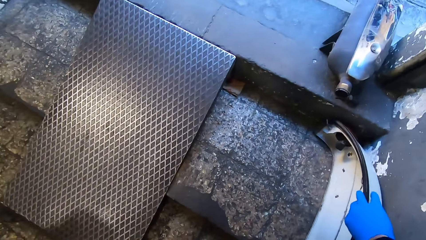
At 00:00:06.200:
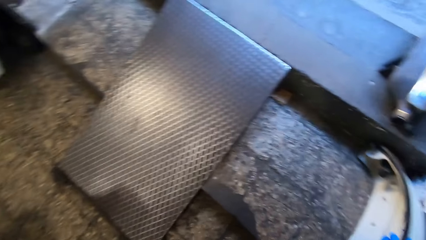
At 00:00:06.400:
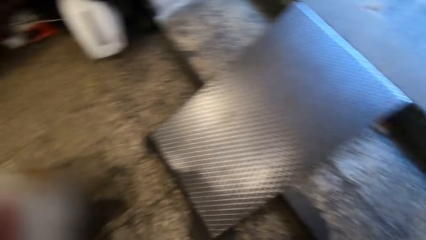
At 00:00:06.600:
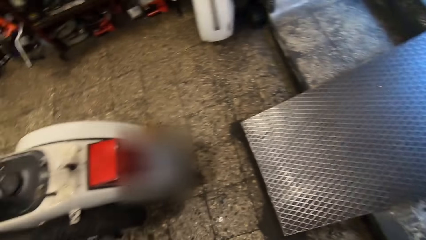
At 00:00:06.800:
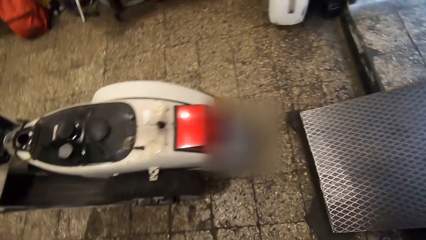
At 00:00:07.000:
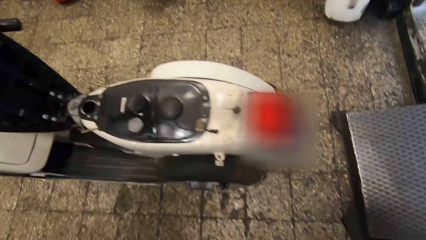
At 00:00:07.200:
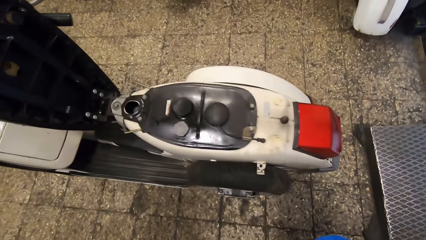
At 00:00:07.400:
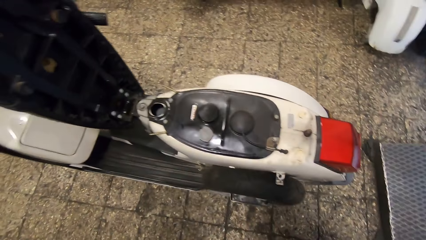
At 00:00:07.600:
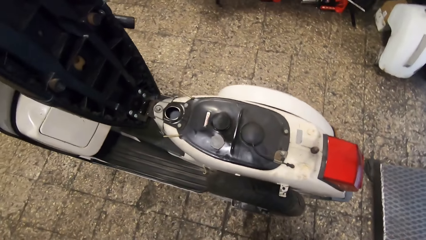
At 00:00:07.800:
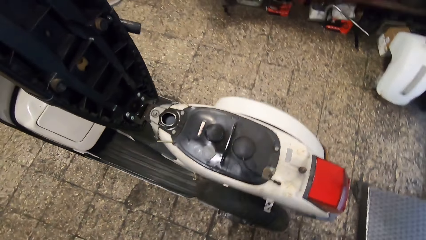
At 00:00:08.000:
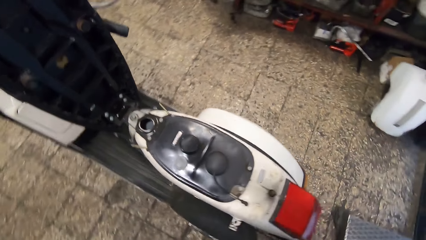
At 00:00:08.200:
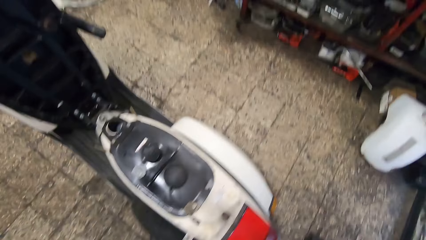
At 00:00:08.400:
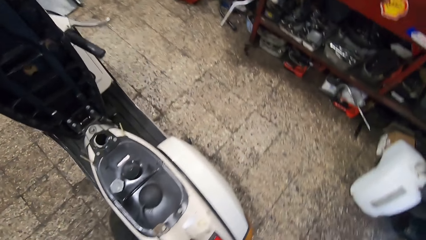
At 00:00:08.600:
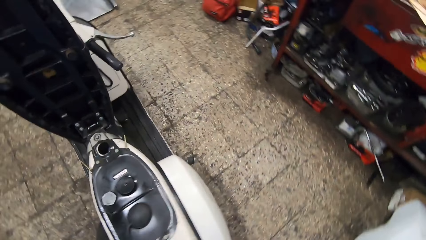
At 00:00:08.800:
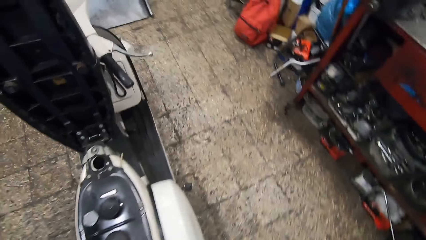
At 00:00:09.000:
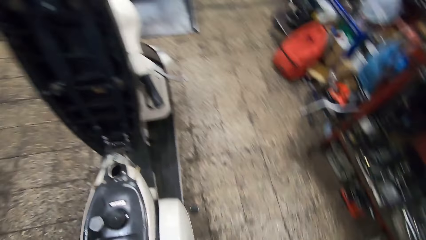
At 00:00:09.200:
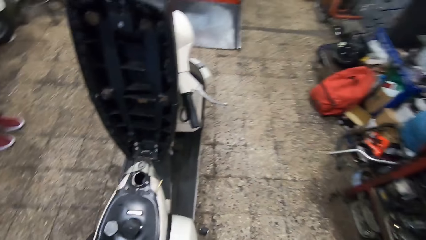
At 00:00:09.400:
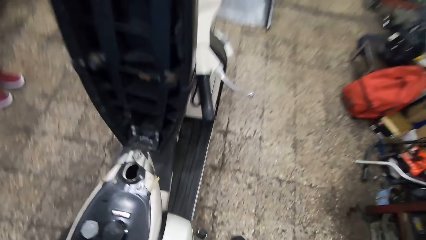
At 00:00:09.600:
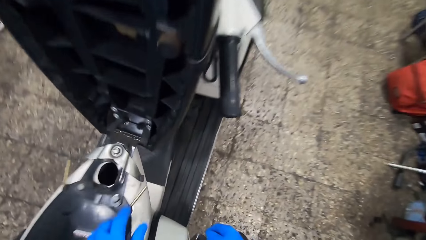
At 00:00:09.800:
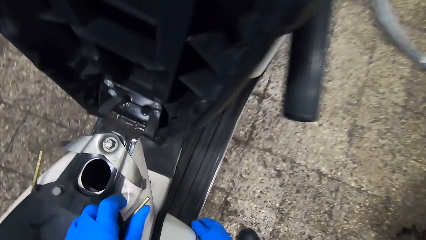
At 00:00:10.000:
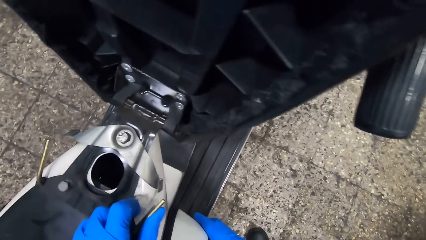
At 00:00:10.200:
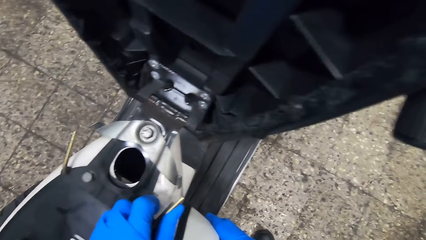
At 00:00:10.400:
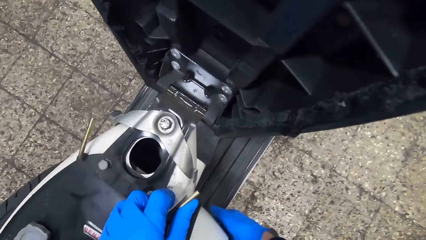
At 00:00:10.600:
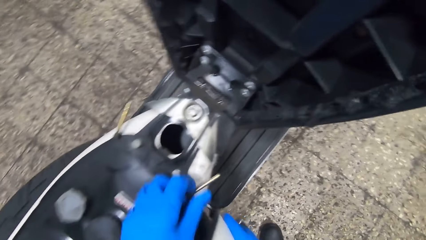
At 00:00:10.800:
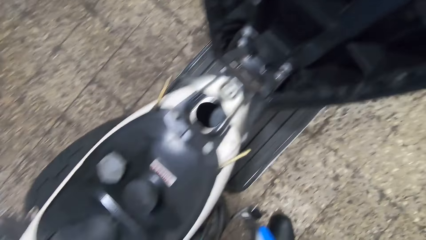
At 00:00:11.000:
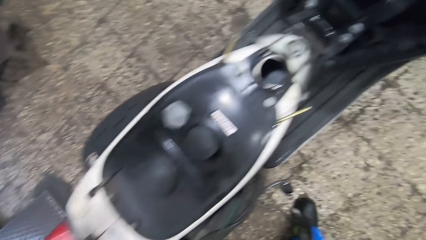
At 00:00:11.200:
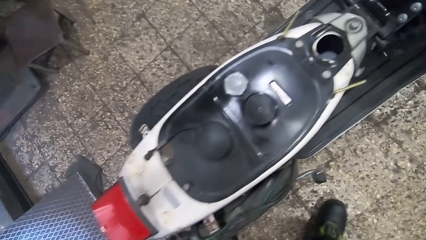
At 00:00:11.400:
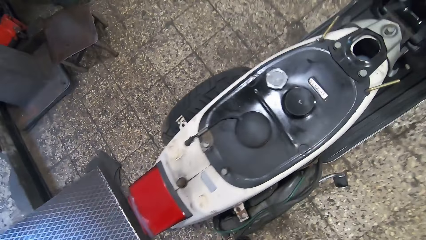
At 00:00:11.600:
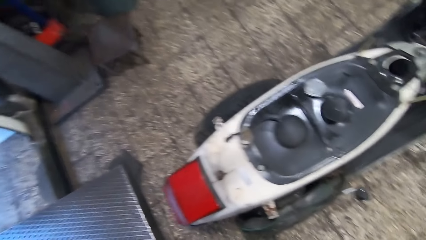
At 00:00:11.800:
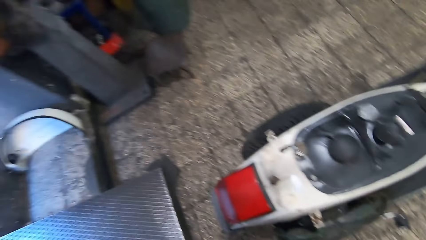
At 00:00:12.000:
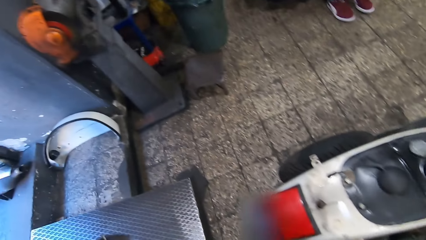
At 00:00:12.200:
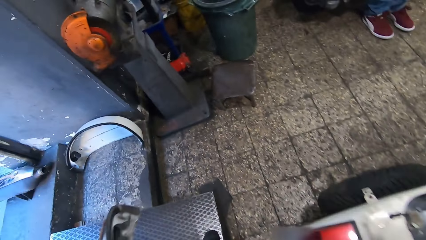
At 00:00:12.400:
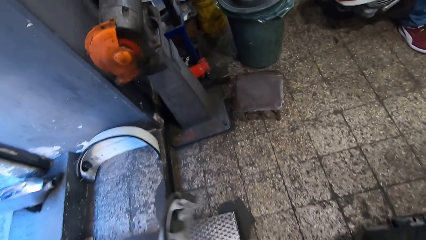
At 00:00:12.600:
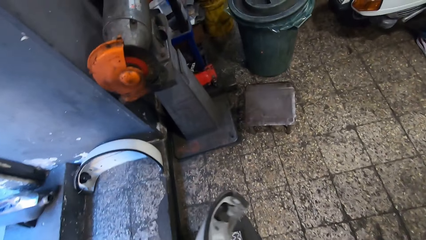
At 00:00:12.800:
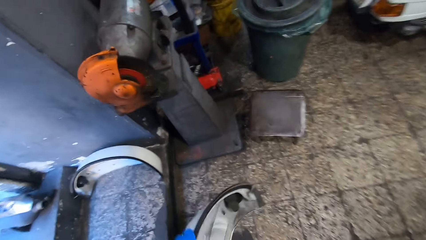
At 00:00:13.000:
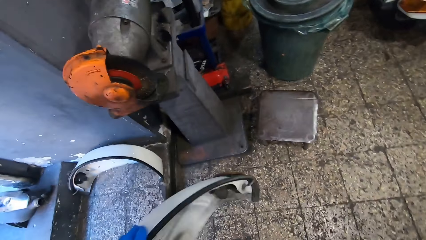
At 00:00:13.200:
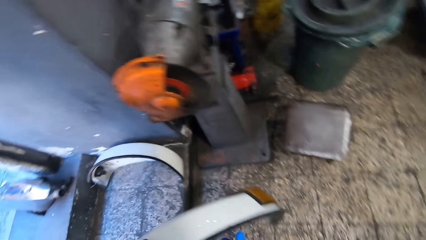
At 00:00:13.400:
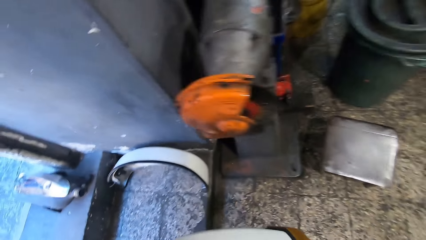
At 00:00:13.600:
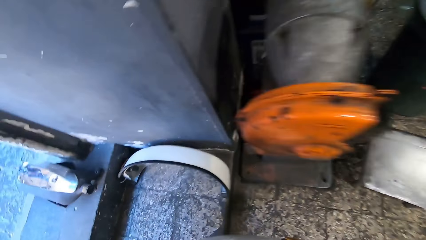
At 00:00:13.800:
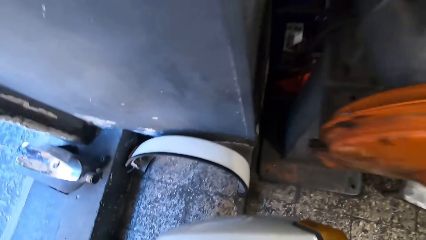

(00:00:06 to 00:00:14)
The camera wearer puts the rear fender on the floor. He looks at the bike. He walks to the other side of the motorcycle. He removes a part of the motorcycle wheel with his right hand. He looks at the fuel tank. He moves beside the bike. He holds the rear fender.

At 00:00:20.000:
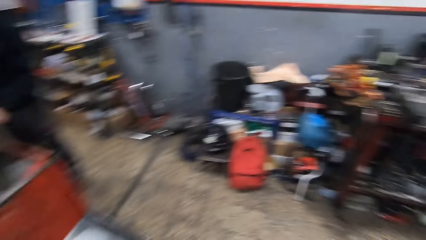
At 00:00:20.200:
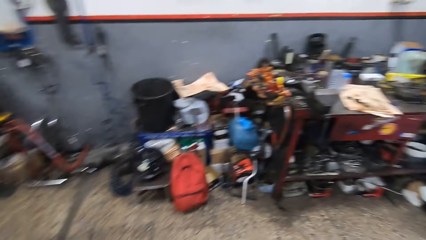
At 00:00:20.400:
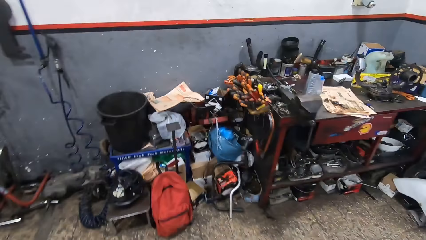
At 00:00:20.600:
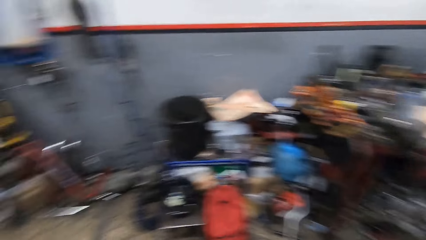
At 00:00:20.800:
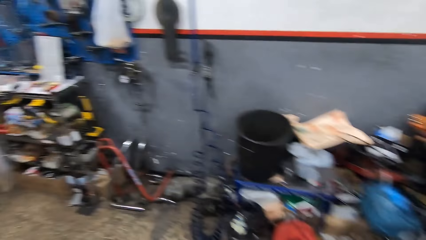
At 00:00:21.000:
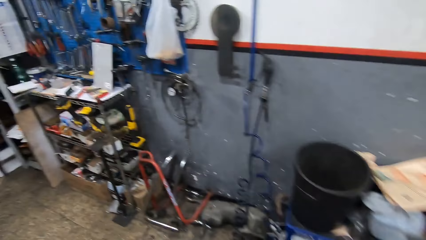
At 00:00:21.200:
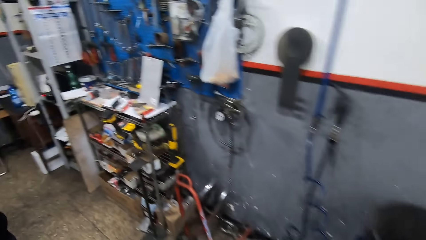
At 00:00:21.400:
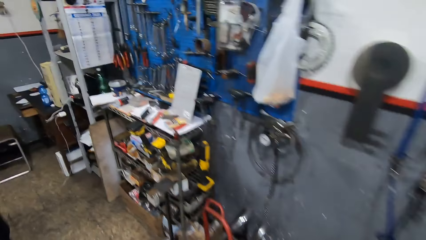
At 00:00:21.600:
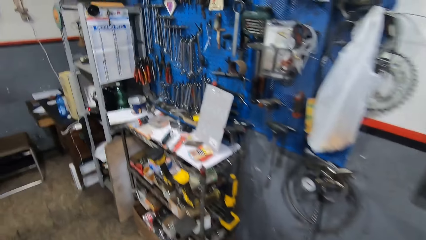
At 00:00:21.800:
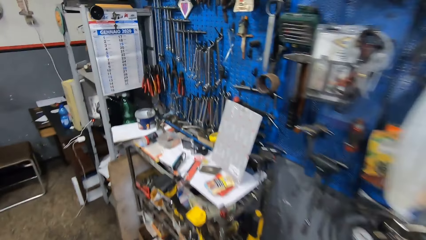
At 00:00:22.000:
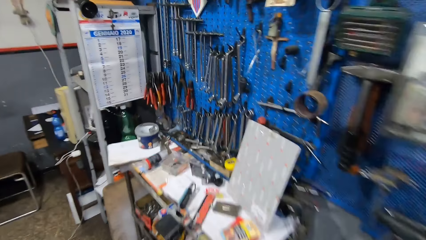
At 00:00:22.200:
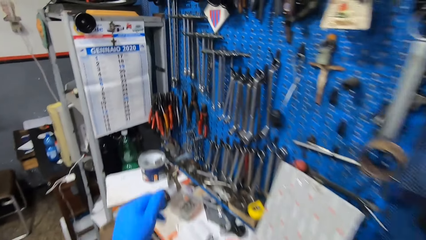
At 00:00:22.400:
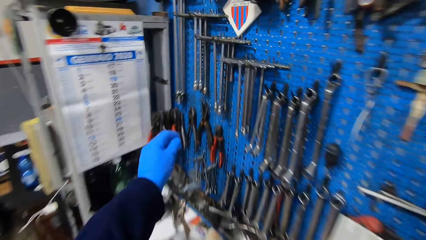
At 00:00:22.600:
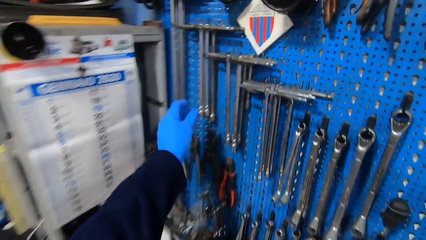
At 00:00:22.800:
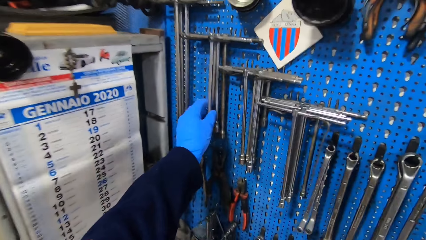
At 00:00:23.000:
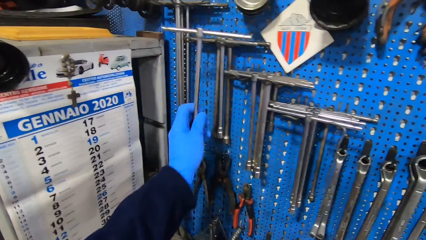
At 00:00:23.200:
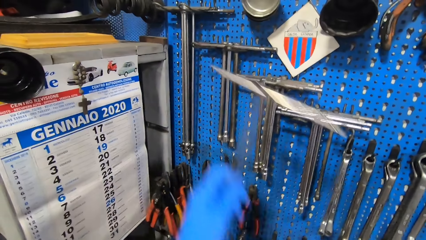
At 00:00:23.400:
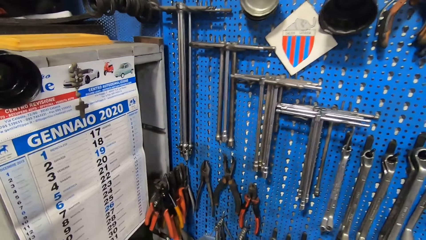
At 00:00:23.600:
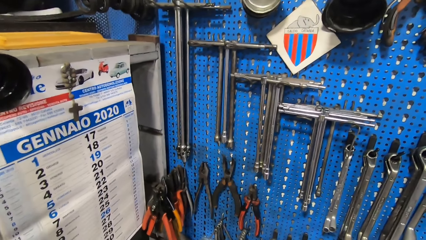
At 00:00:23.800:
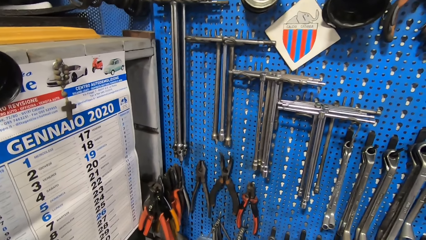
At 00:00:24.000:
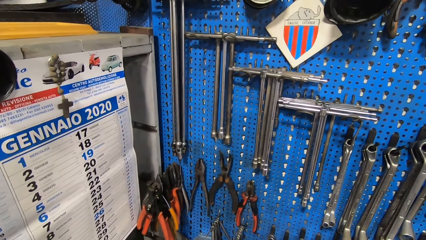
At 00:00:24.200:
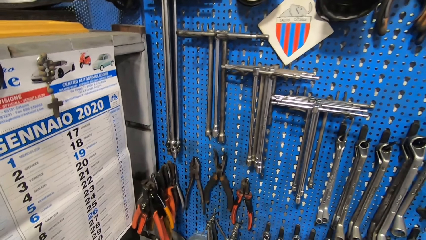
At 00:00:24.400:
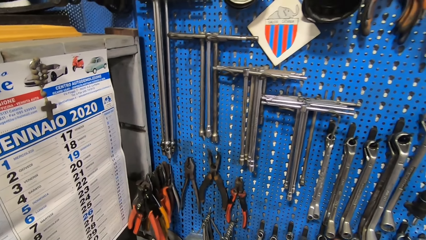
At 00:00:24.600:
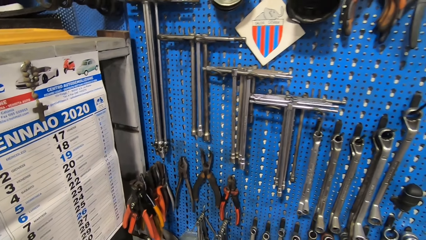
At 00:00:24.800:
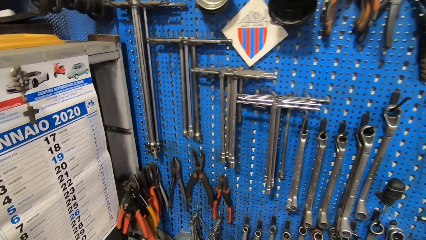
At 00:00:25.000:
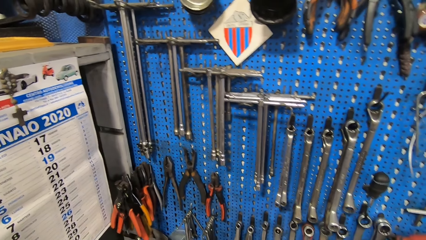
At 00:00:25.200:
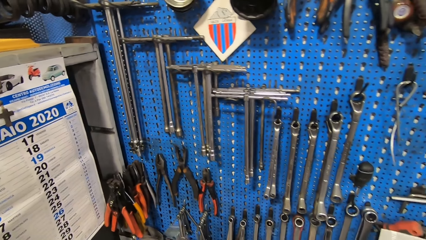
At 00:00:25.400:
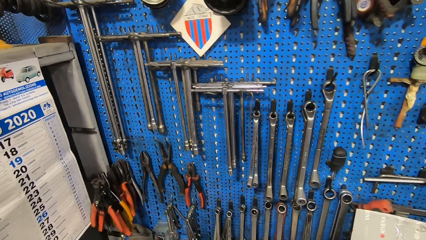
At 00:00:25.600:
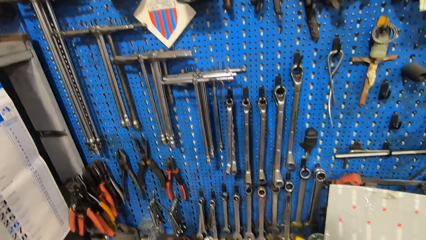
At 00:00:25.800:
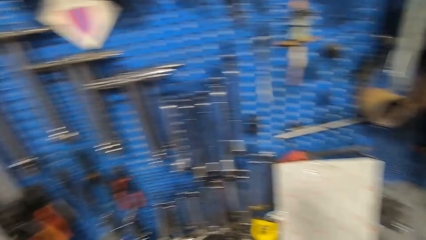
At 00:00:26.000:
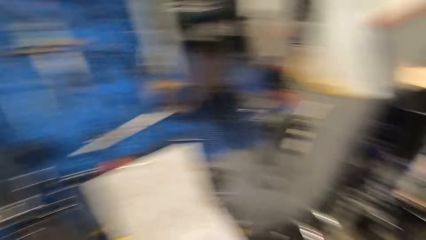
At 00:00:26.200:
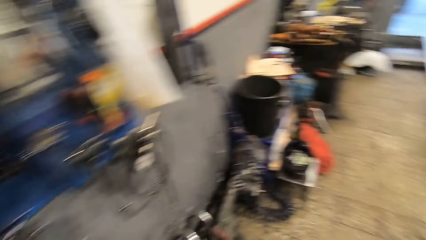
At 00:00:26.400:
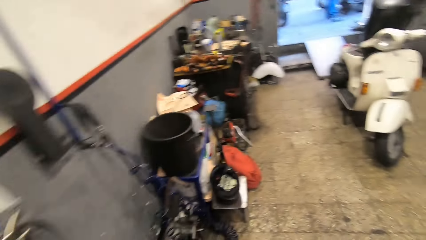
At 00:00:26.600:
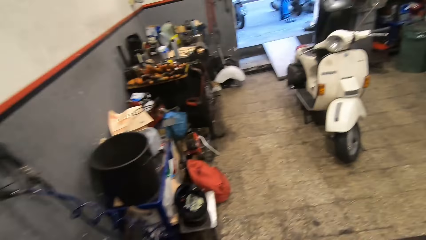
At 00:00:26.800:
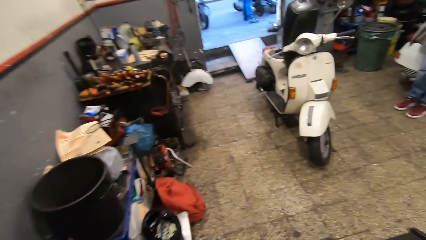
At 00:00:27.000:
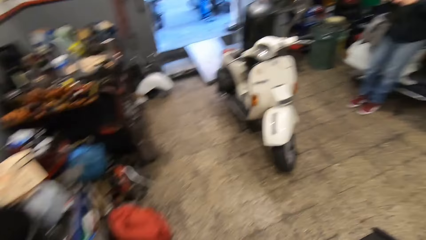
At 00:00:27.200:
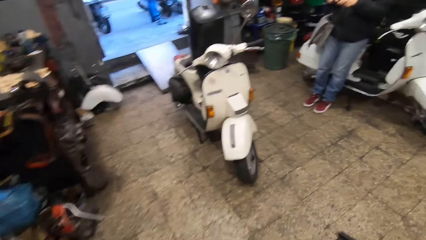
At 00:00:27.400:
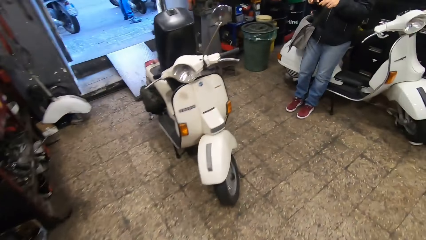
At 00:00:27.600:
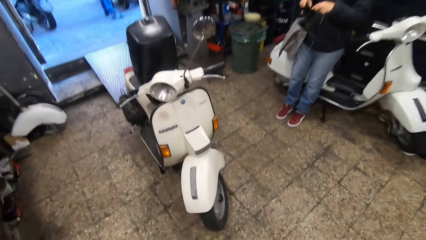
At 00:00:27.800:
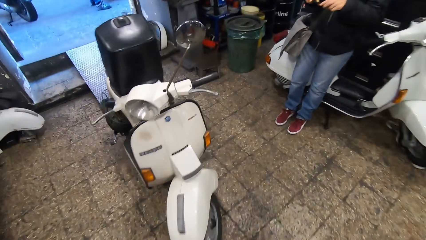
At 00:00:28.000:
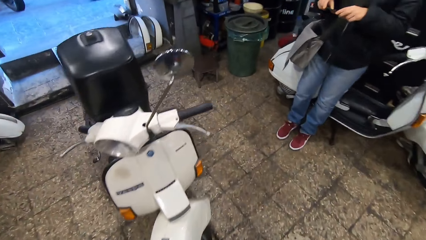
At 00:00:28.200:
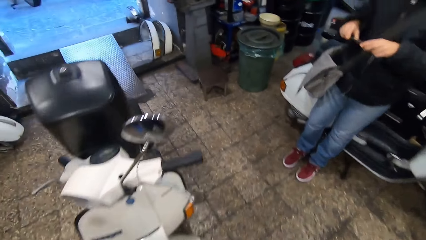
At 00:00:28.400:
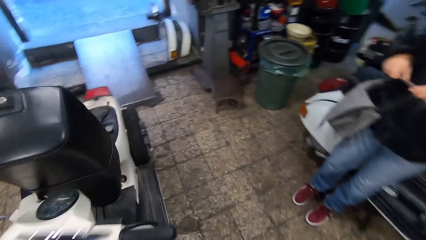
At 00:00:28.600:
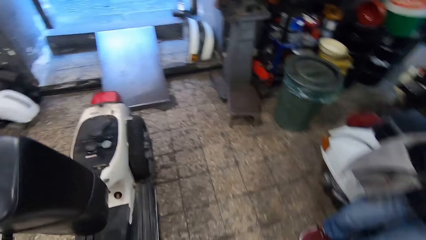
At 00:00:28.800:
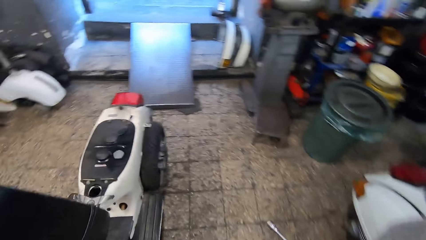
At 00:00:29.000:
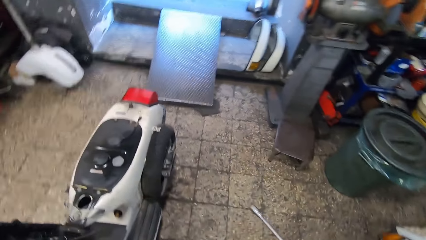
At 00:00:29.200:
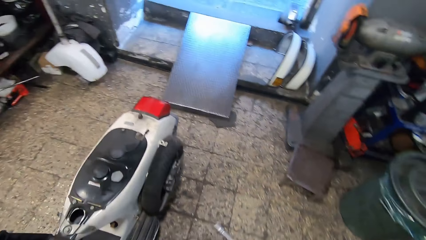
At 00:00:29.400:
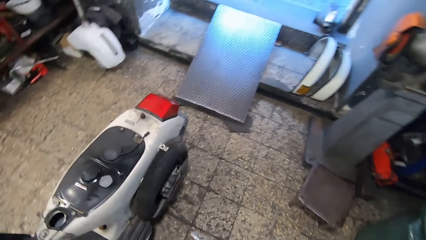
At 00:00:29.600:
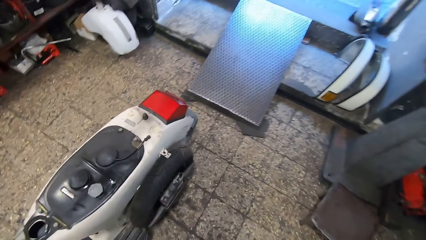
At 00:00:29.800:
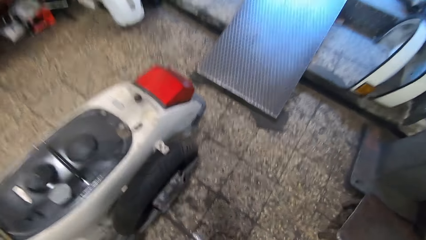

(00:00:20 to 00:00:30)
The camera wearer walks toward the tool. He picks up a T wrench from the wall tool rack with his left hand. He looks at the tools. He walks towards the motorcycle. A man leans on another motorcycle.
